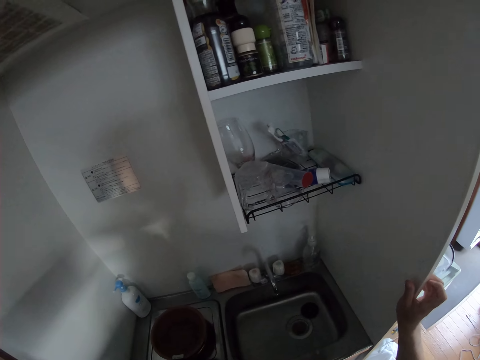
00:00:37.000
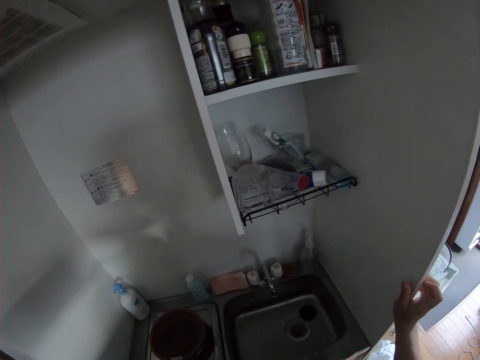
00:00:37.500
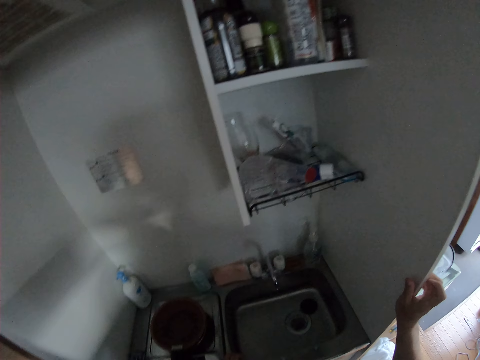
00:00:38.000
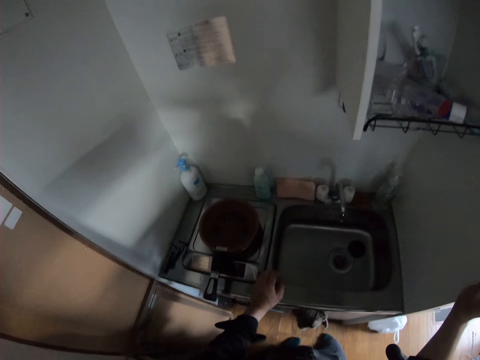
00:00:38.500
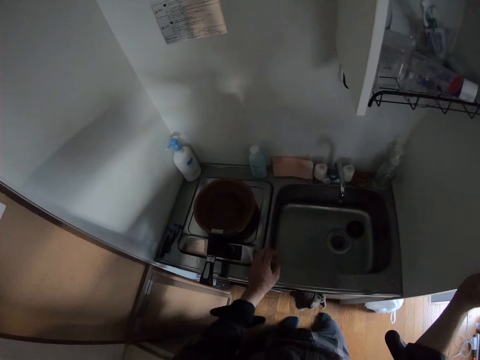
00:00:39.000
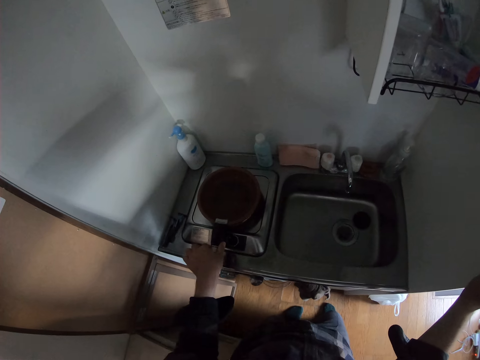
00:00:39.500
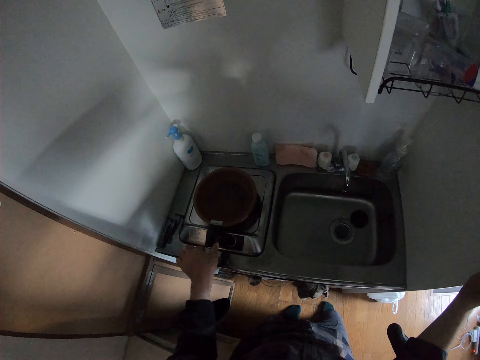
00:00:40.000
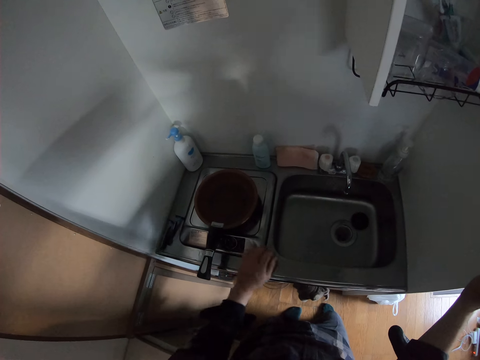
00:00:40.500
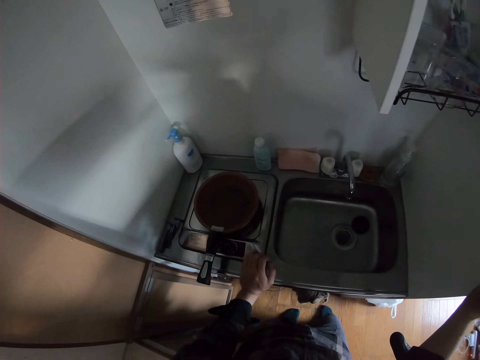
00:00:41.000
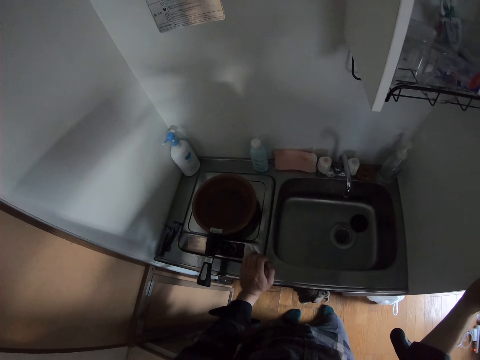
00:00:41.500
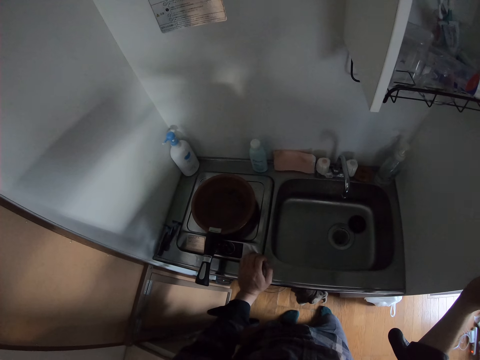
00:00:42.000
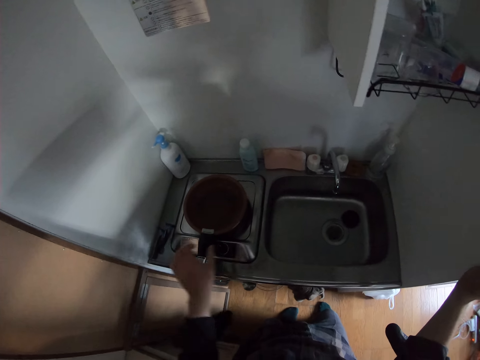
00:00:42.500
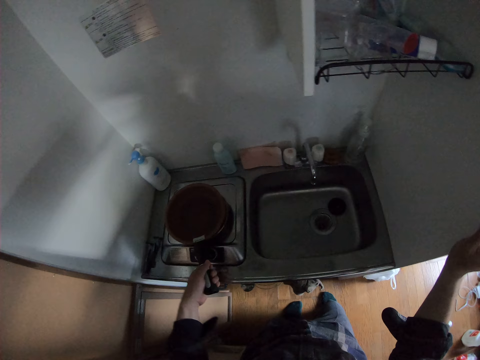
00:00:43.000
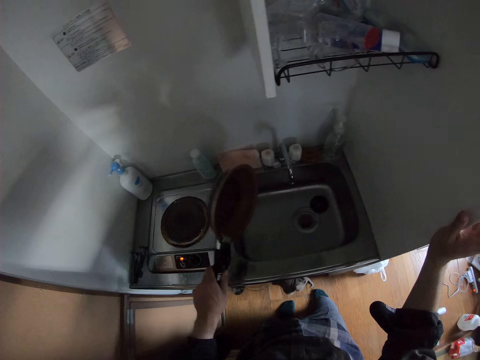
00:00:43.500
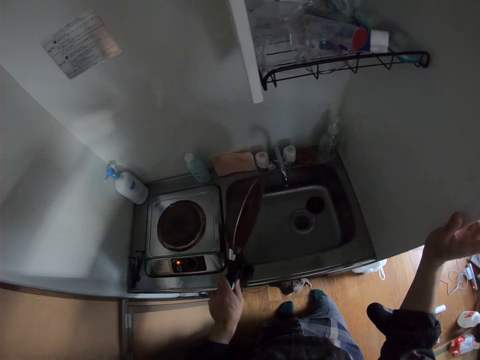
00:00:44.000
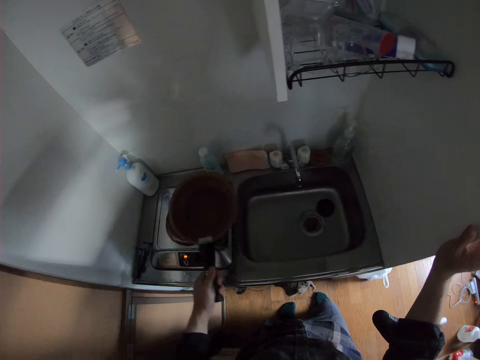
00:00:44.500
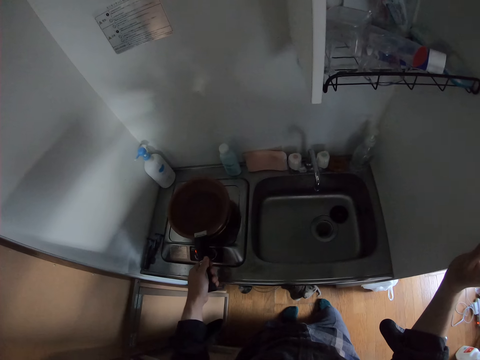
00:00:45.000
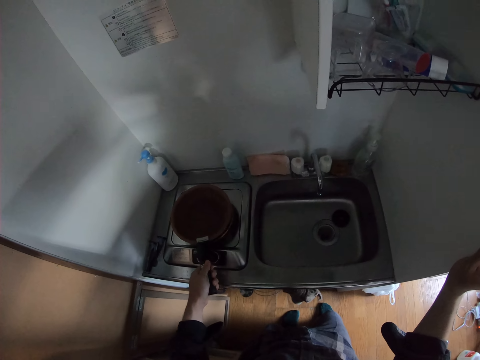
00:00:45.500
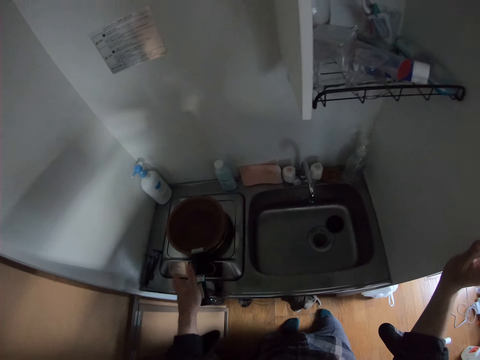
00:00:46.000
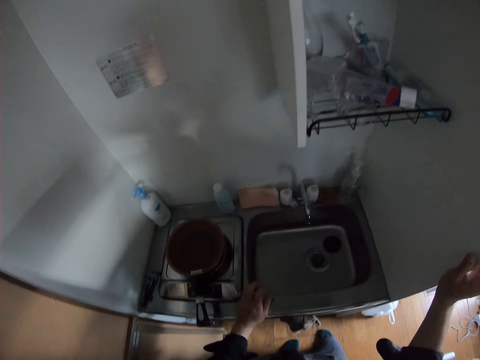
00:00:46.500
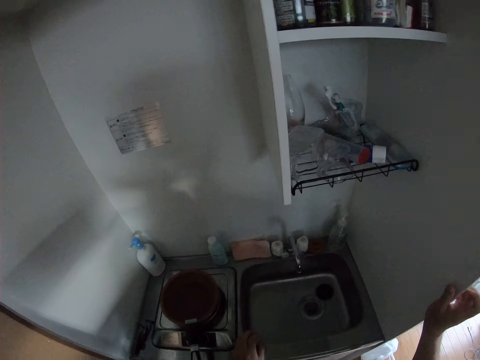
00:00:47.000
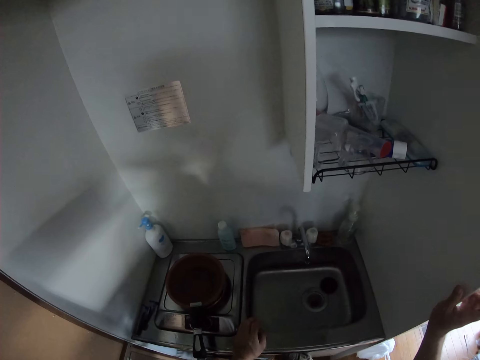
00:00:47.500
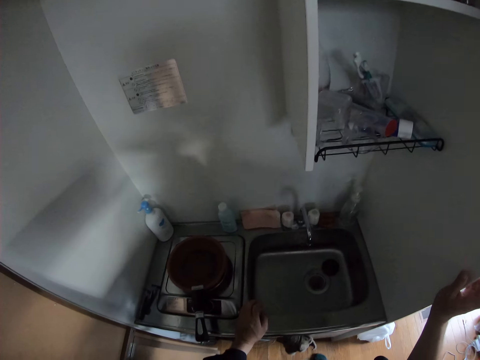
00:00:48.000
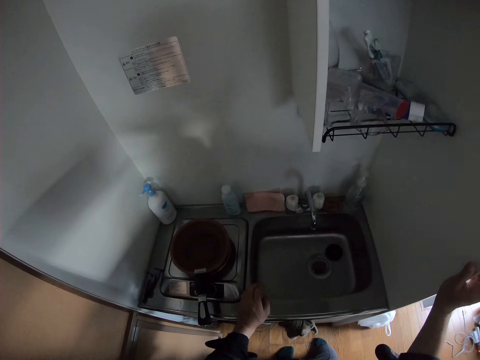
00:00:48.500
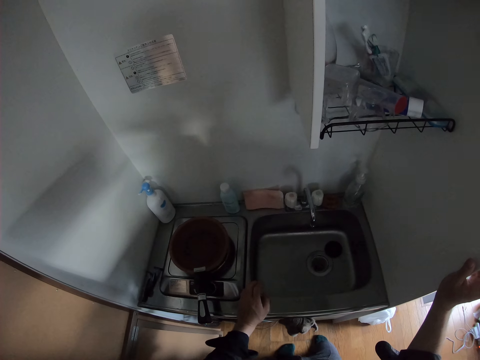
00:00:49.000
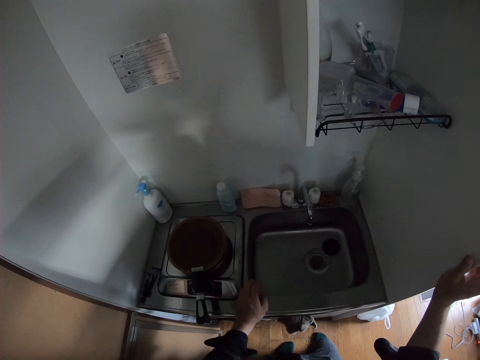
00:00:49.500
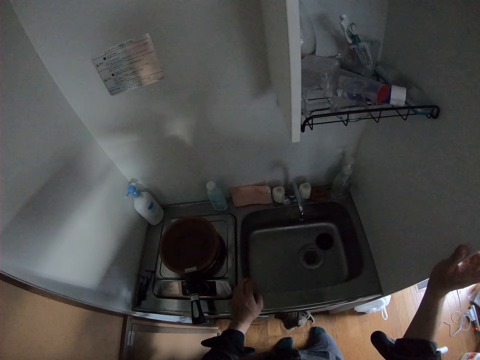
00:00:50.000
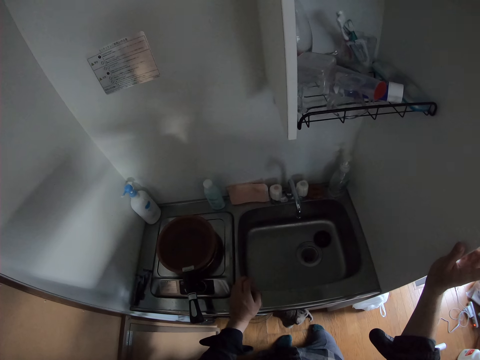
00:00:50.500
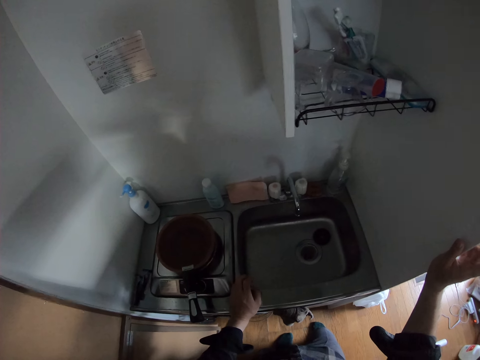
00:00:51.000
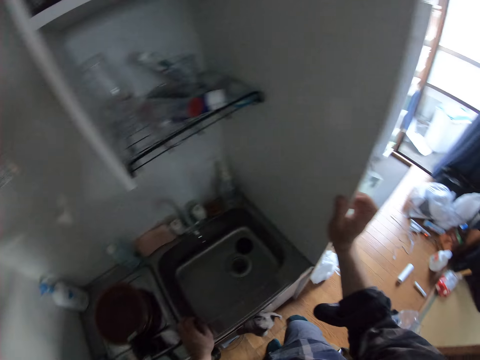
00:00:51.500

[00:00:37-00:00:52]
The camera wearer looks at the frying pan. He puts his hand on the sink.

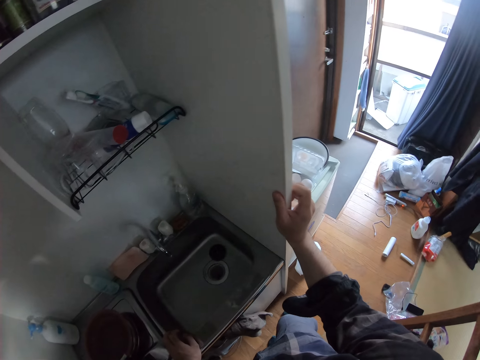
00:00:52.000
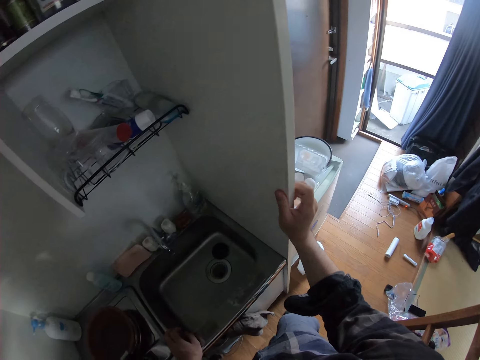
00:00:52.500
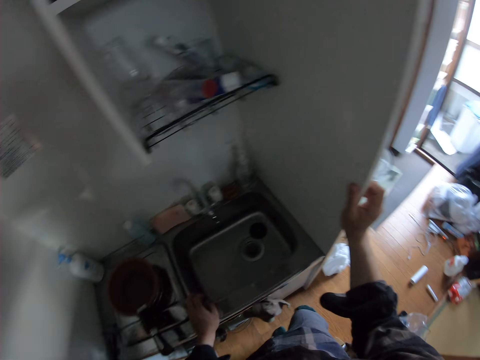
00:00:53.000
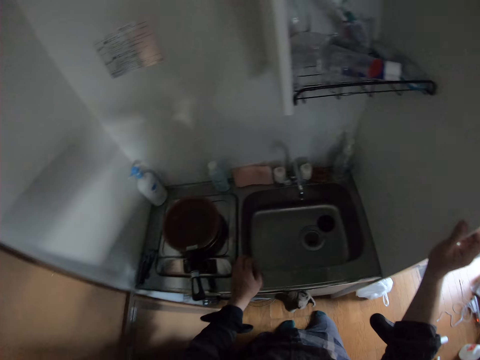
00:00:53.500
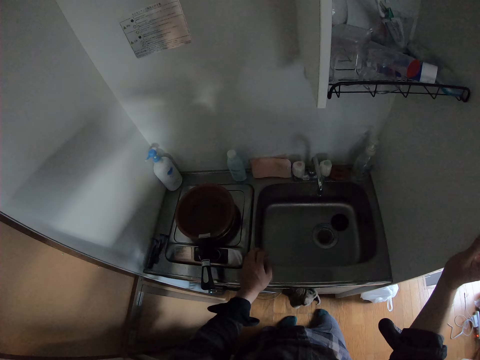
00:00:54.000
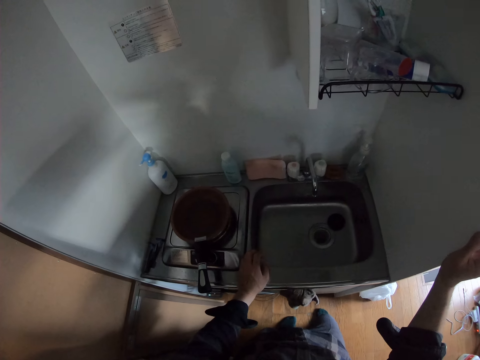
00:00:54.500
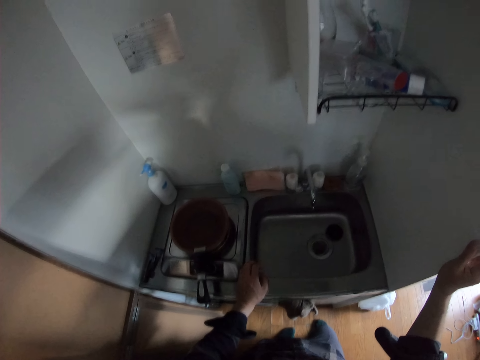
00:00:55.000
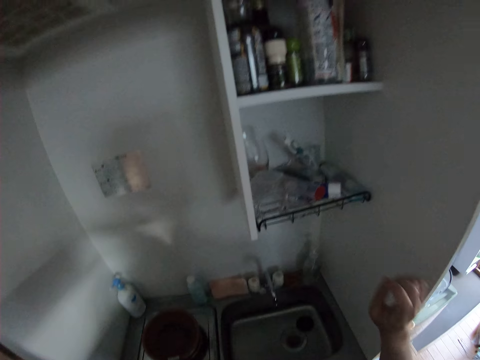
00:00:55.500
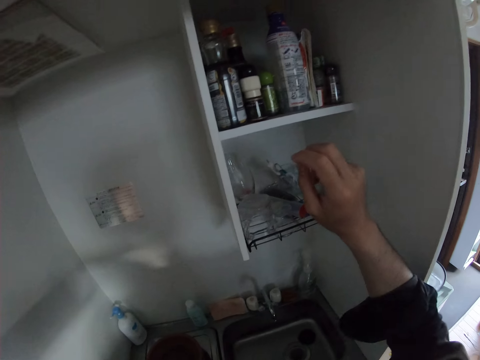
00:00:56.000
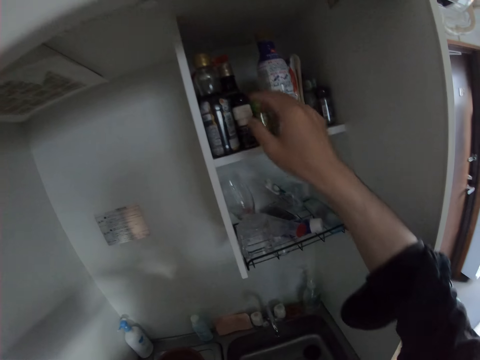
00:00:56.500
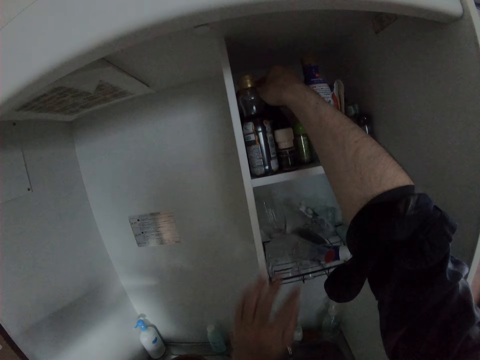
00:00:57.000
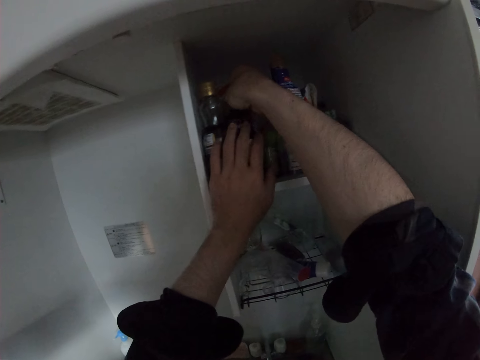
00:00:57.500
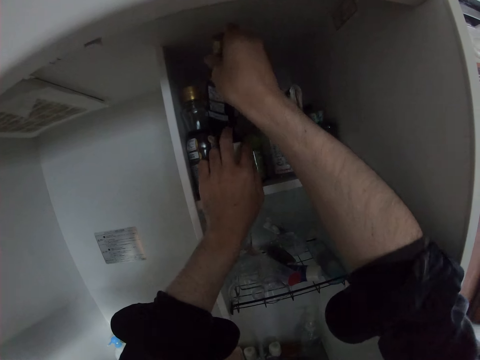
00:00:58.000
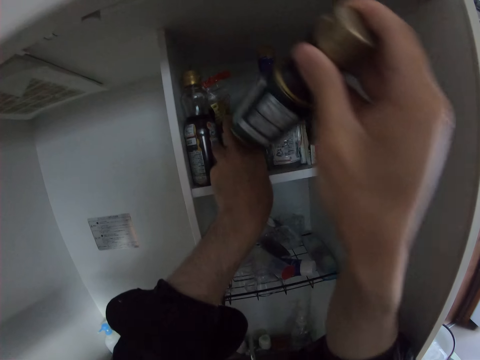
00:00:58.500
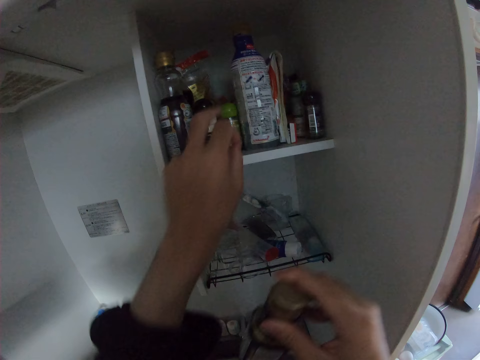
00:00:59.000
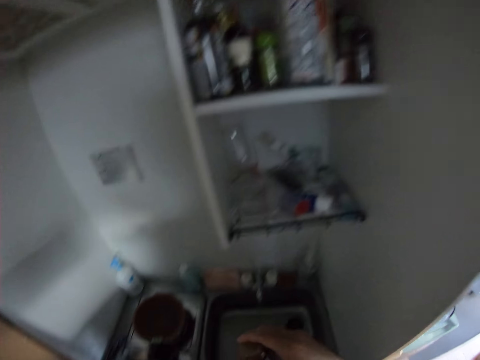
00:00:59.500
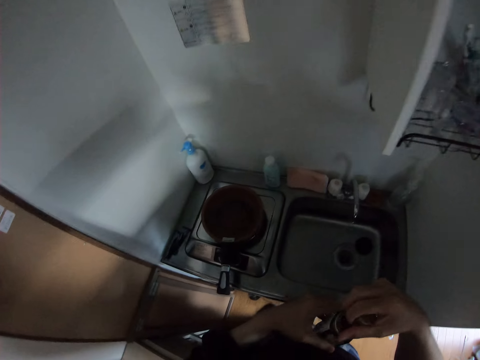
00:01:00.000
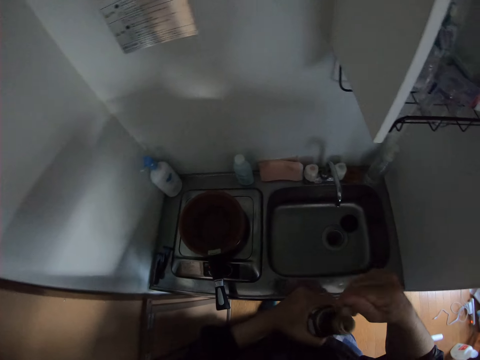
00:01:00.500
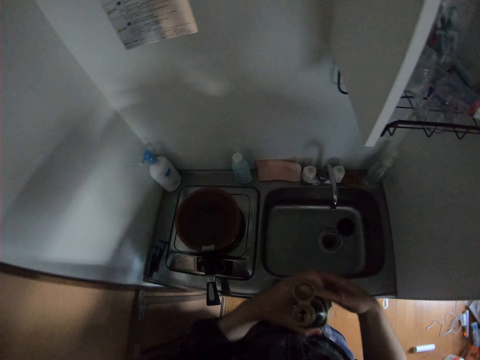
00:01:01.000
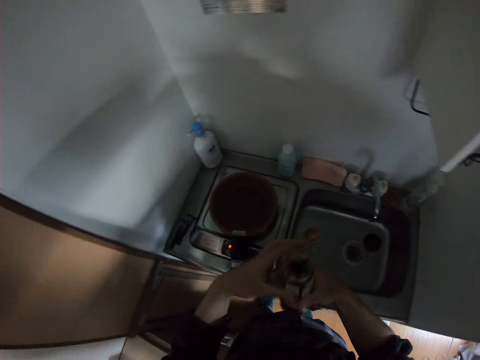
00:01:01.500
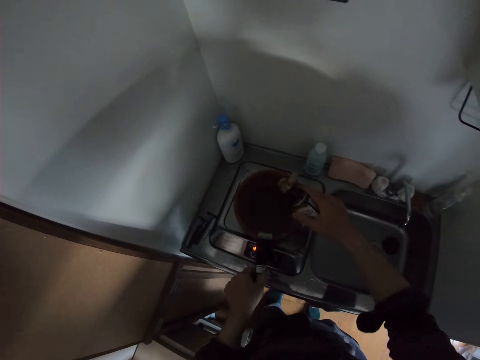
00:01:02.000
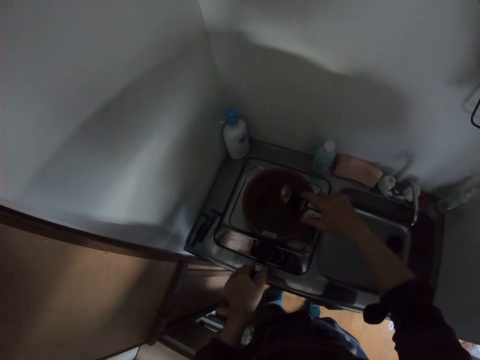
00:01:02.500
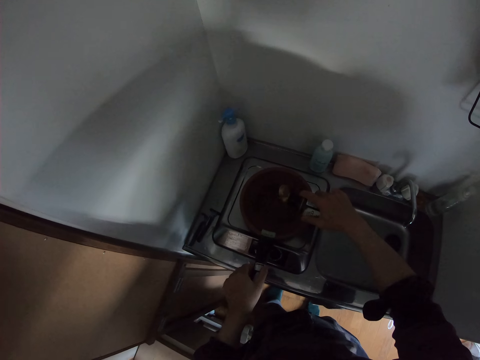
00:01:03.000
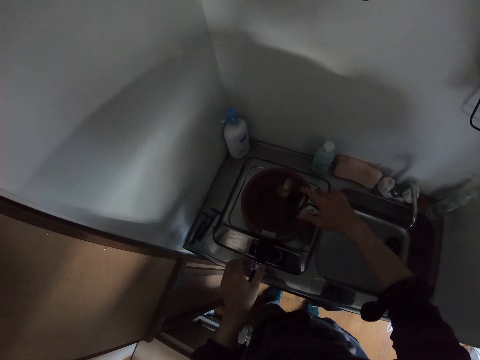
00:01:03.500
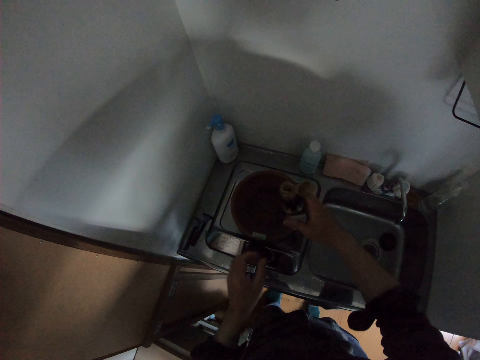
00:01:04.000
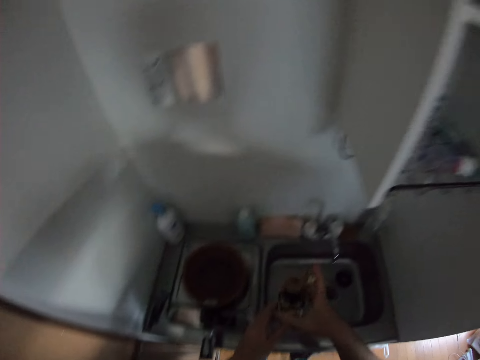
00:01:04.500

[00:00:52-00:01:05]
The camera wearer takes a bottle of oil from the upper cupboard in the kitchen. He opens the oil bottle. He pours the oil into the fry pan.
